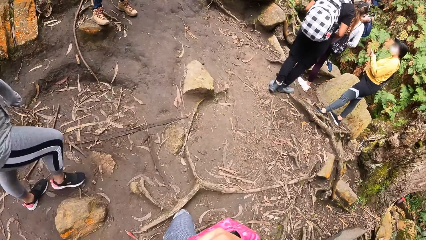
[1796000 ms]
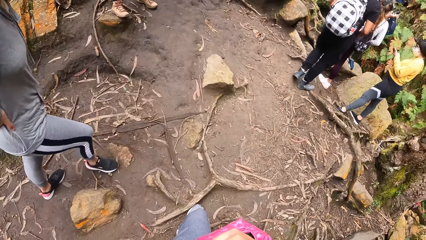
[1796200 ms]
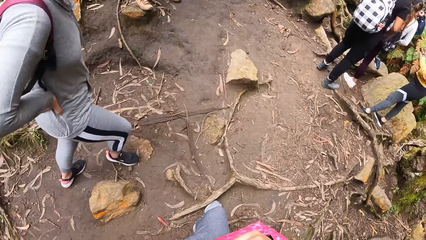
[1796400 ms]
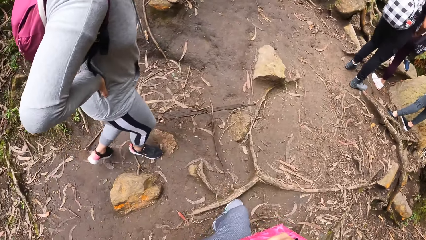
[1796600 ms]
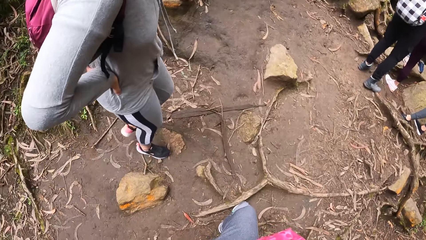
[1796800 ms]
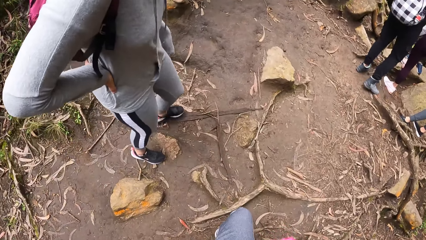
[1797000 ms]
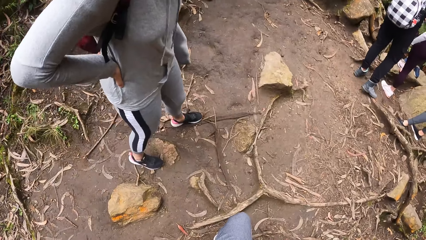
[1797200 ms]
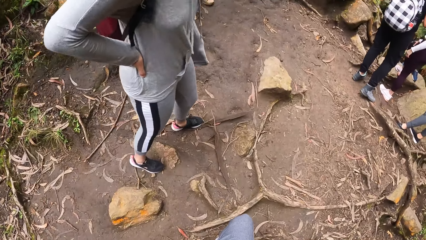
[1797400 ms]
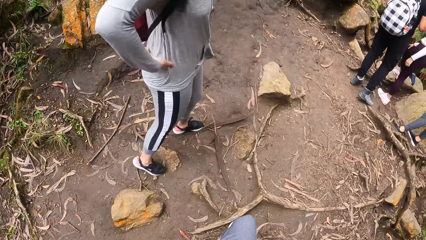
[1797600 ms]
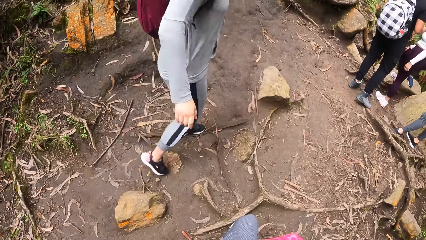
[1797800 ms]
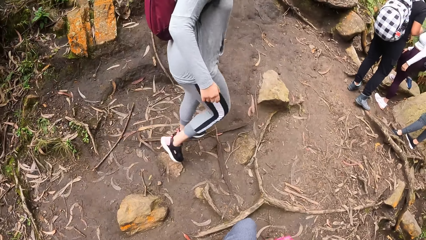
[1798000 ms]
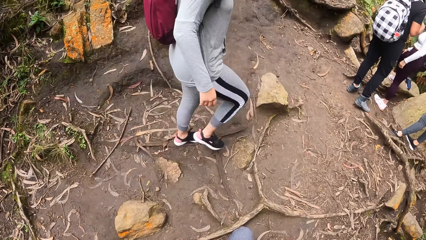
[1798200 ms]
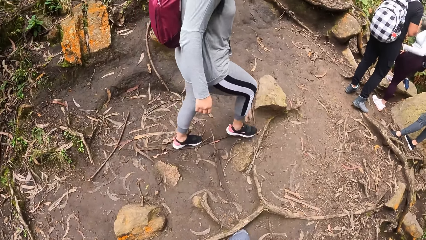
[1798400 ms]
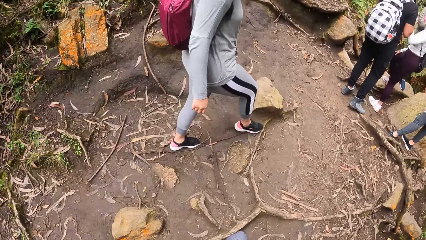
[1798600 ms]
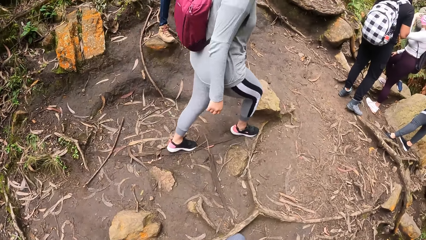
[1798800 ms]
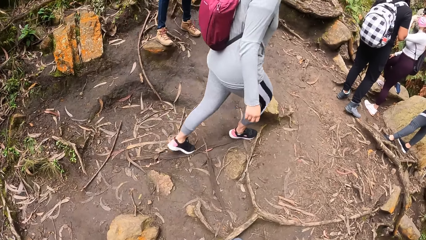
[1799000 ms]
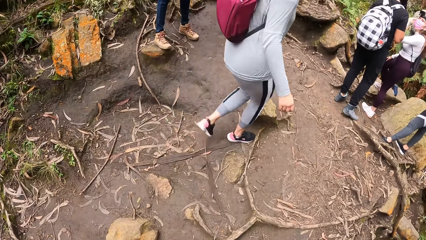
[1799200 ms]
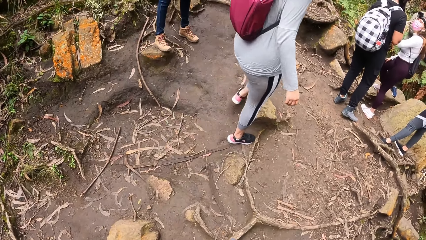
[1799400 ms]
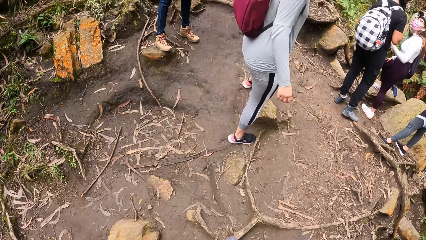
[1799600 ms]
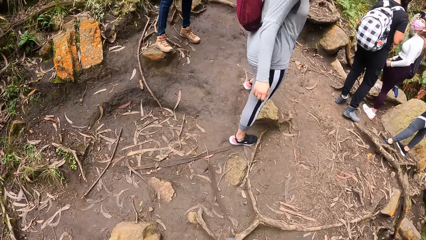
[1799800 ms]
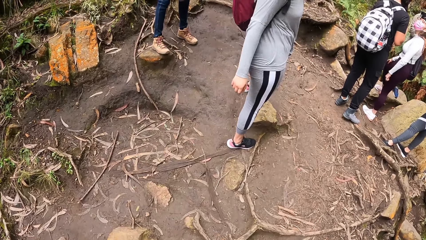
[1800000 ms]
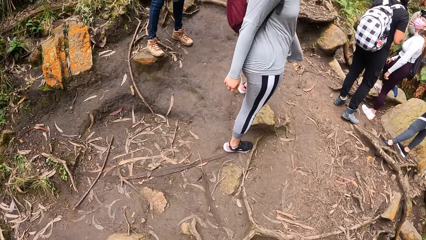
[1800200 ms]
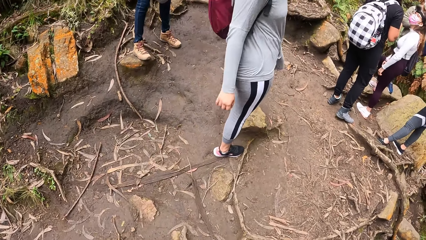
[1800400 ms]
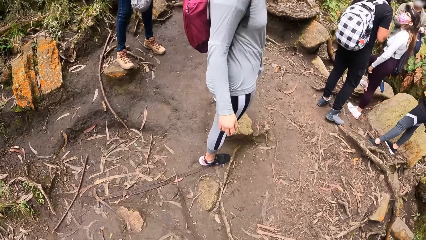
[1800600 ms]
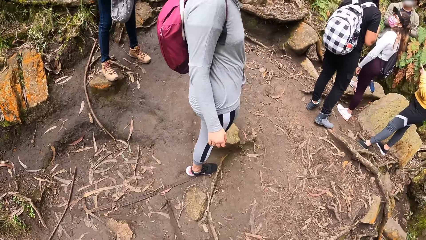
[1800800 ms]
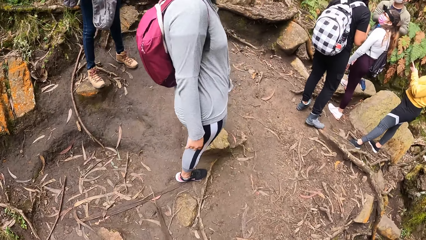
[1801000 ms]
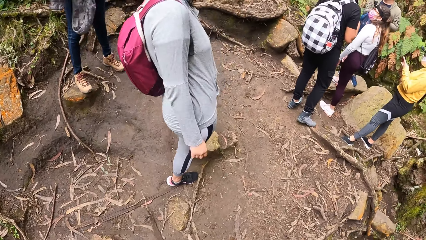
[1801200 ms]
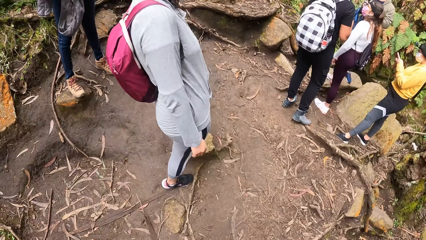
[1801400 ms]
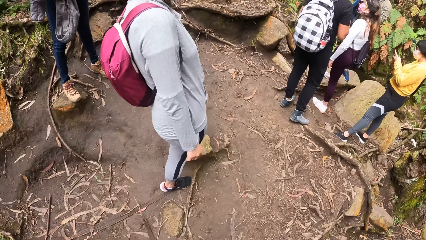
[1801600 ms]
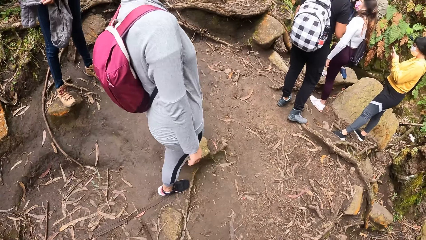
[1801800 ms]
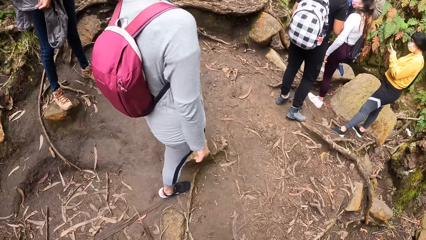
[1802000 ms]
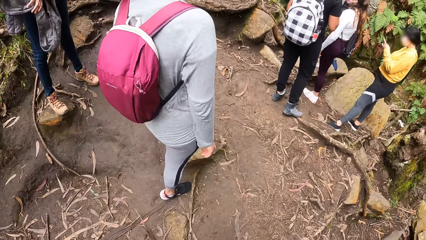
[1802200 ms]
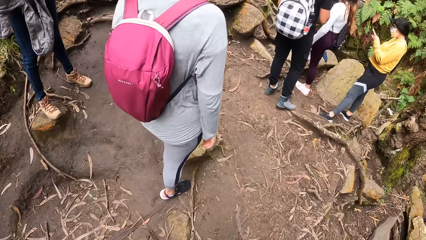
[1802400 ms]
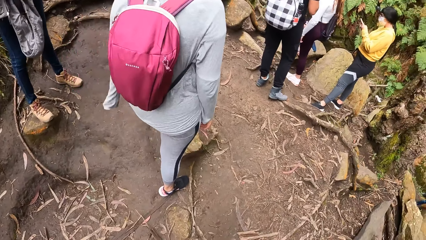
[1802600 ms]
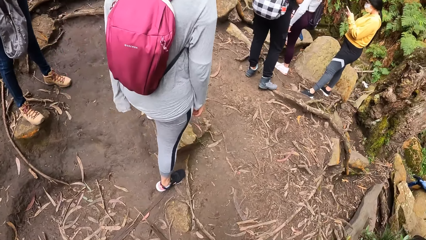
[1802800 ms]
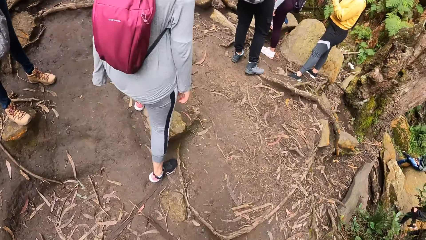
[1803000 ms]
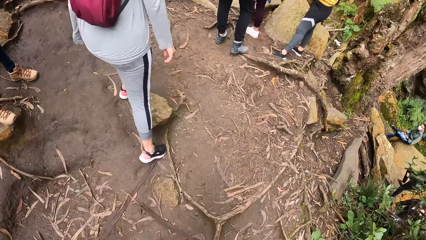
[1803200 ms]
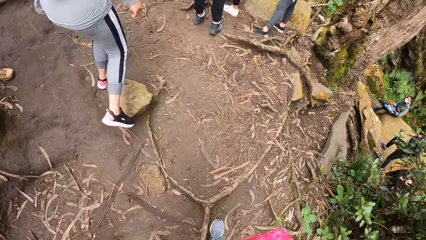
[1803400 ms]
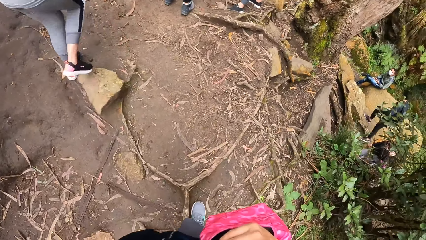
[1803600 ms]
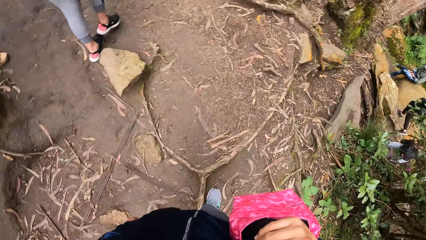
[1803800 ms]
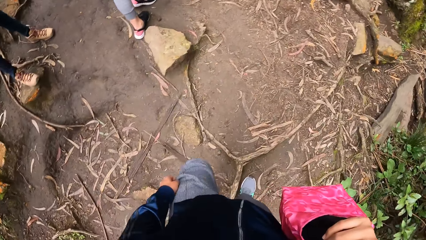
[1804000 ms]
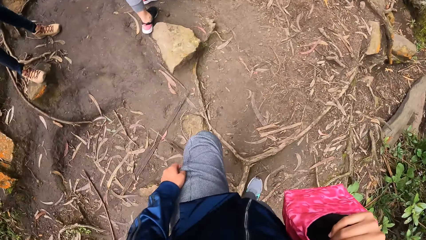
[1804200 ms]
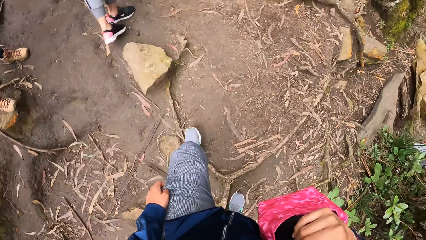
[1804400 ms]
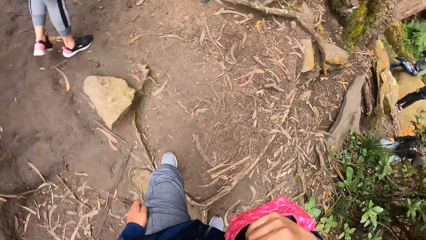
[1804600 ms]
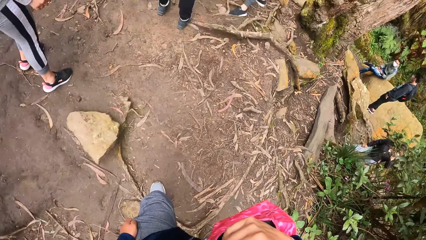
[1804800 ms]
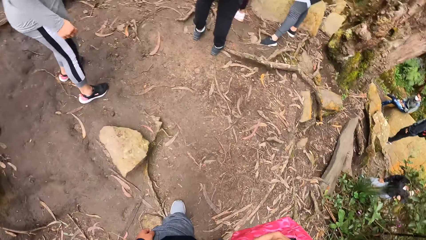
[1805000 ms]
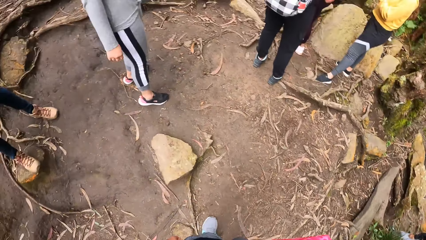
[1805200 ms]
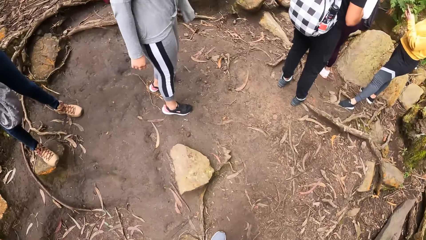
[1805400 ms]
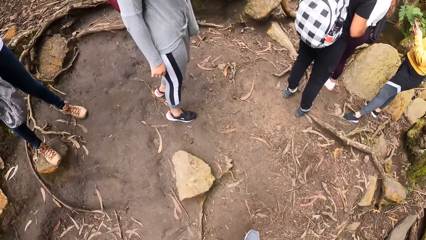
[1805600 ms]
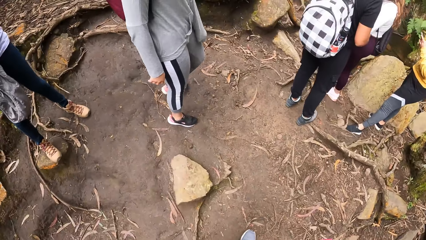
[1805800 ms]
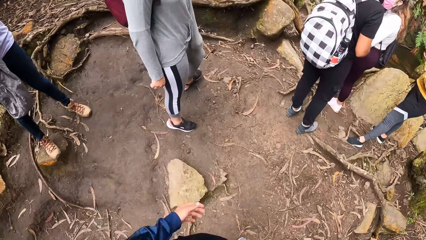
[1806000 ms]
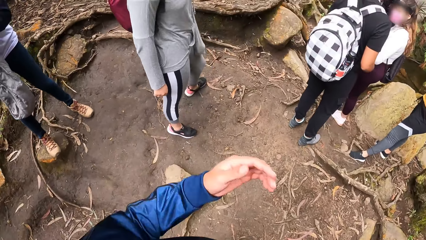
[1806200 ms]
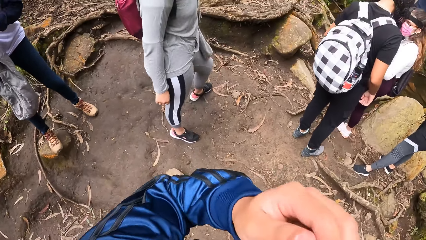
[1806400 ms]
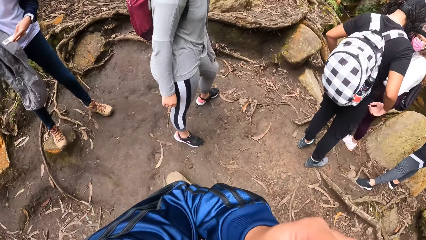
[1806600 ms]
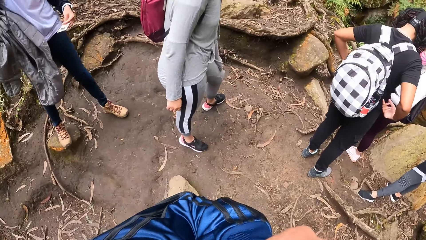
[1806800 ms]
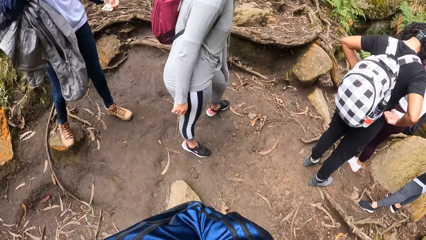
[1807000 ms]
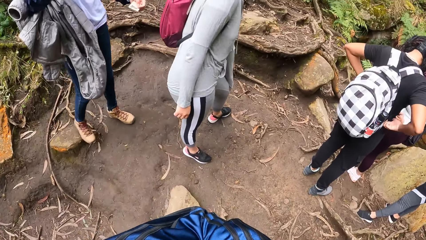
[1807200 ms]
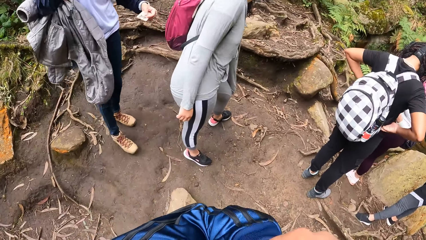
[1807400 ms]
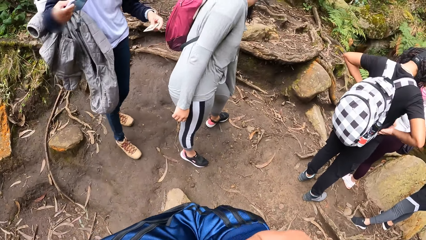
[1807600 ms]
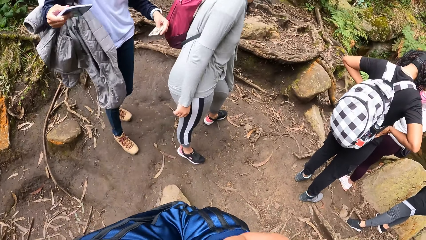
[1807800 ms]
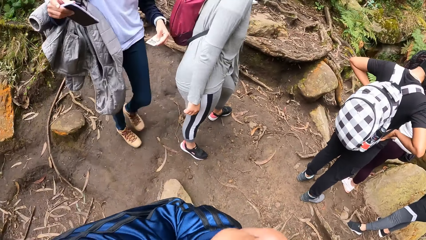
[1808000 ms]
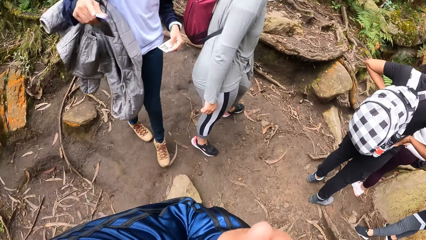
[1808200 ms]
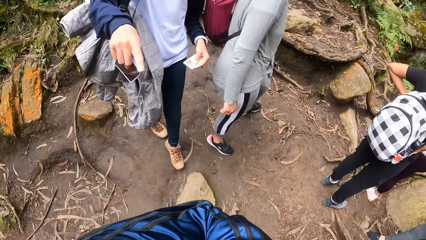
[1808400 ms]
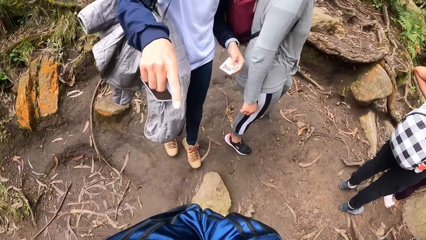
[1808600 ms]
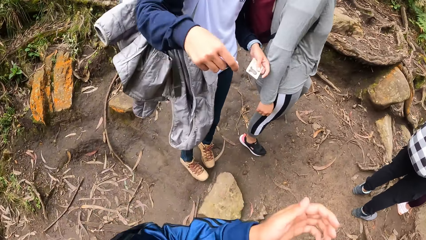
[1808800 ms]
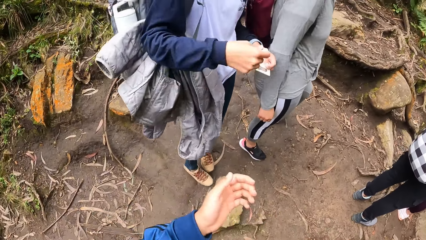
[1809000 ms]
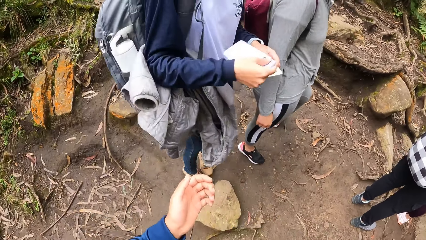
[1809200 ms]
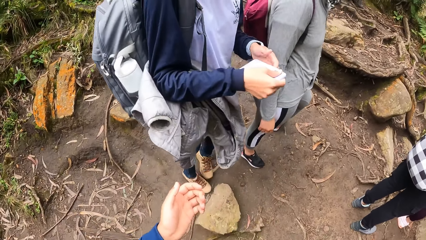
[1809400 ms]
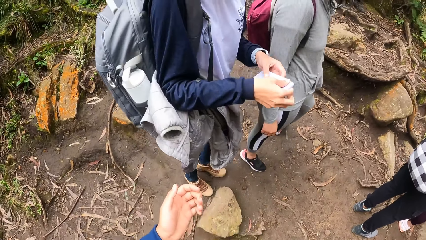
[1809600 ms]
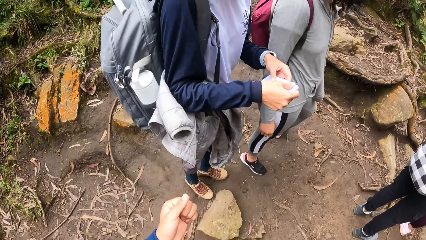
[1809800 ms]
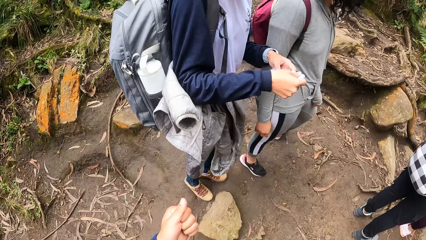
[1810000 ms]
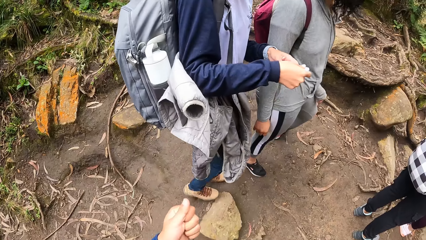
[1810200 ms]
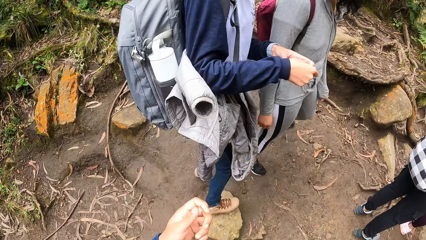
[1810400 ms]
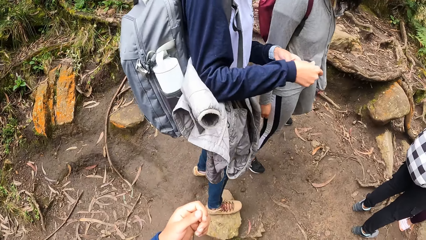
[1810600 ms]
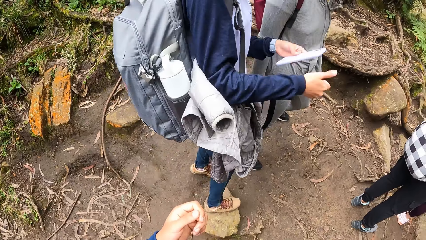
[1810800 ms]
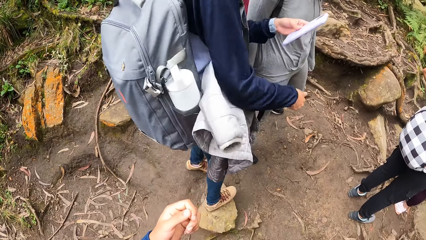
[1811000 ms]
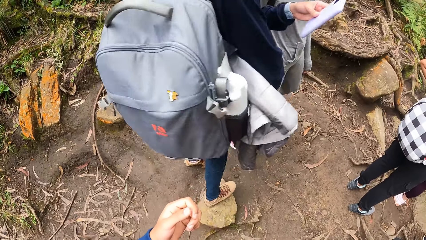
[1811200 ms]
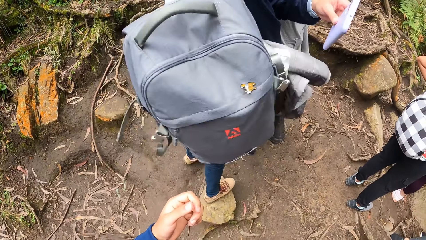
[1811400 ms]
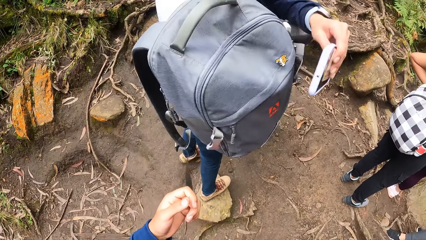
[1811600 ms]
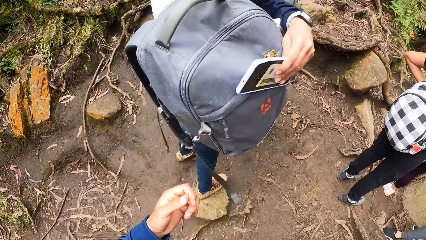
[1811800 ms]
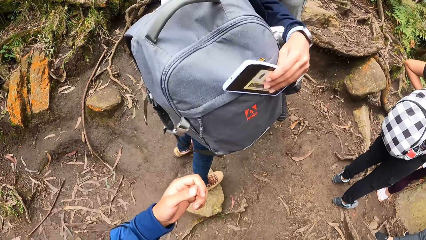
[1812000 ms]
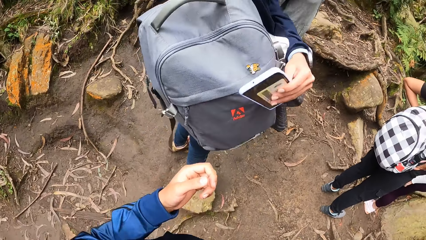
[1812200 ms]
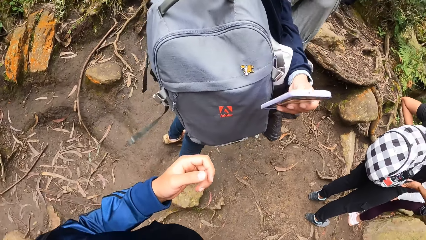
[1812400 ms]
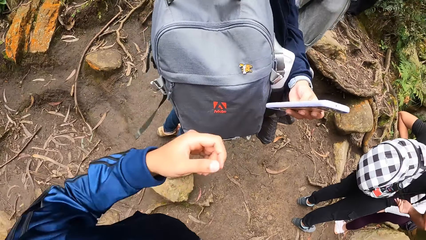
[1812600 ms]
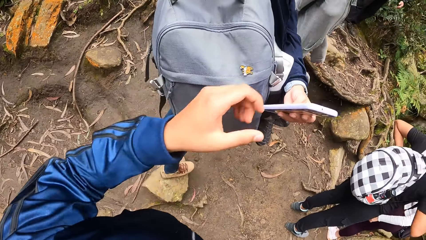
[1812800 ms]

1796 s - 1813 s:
A woman moves a bit. Another woman interacts with the first woman. The camera wearer does something. They move a bit and move a hand. They interact with a third woman. The third woman moves a bit. The third woman taps a bag with a phone and a card in her left hand.
